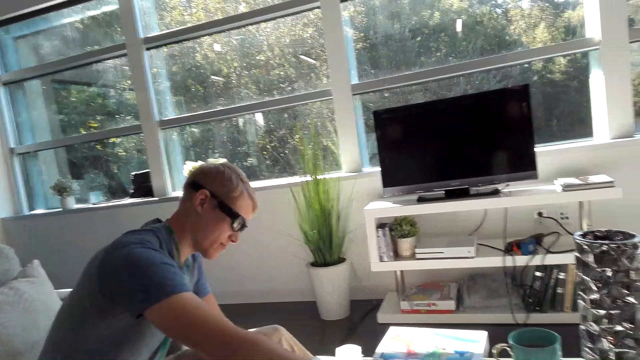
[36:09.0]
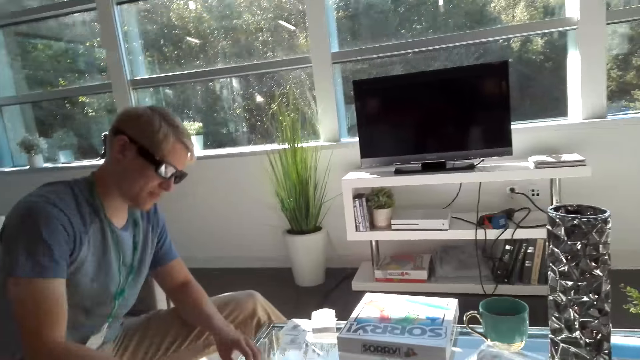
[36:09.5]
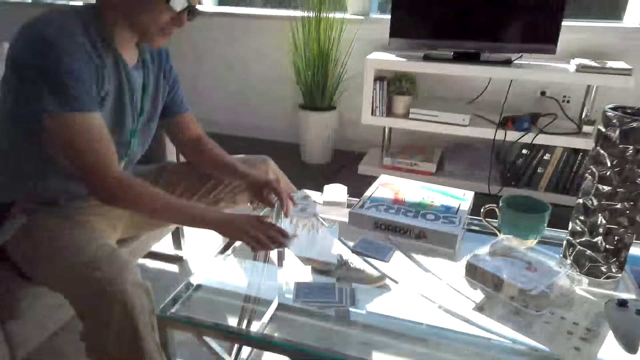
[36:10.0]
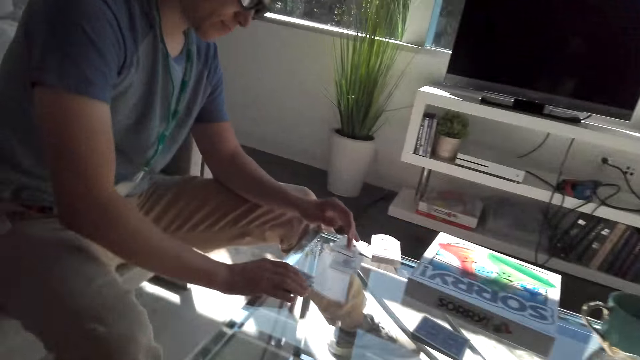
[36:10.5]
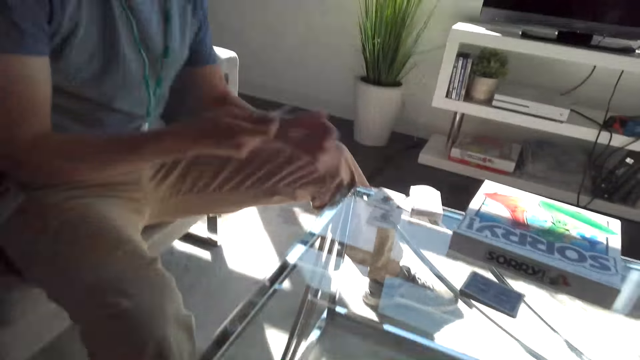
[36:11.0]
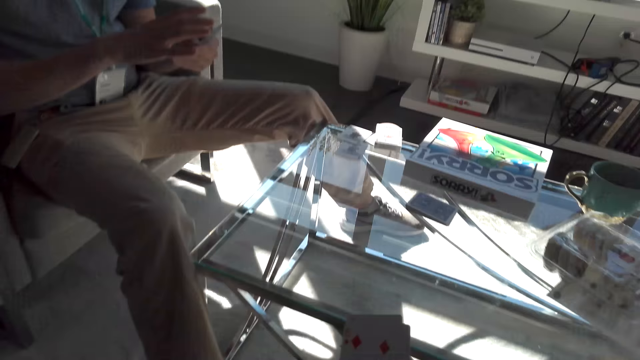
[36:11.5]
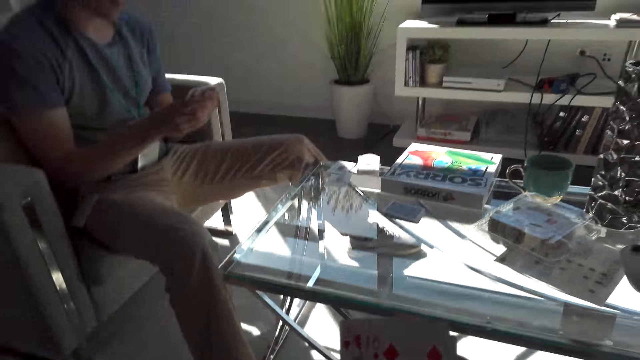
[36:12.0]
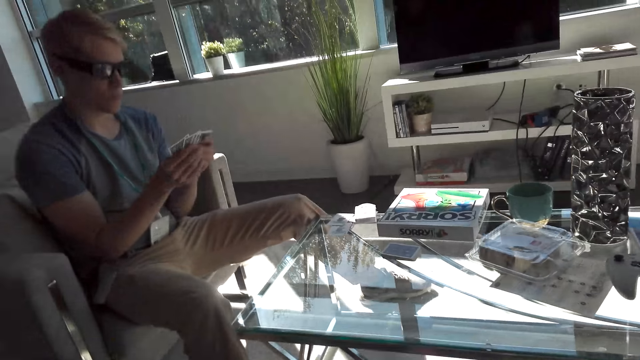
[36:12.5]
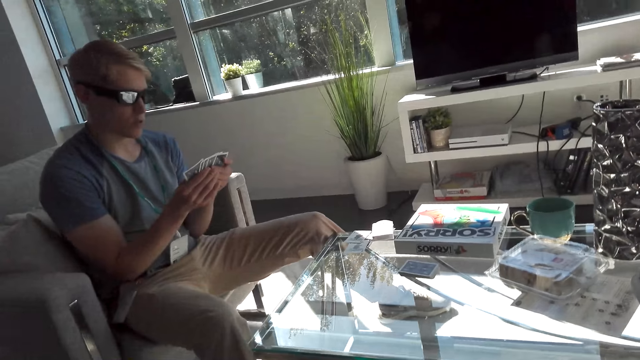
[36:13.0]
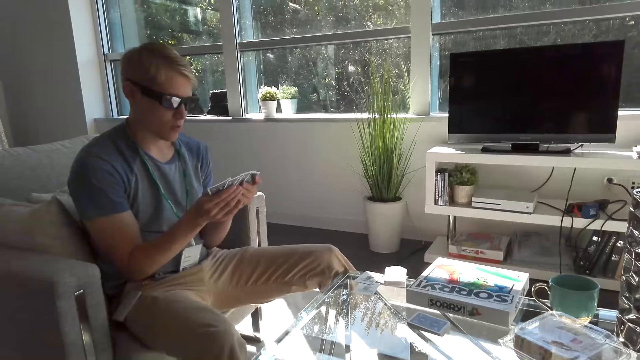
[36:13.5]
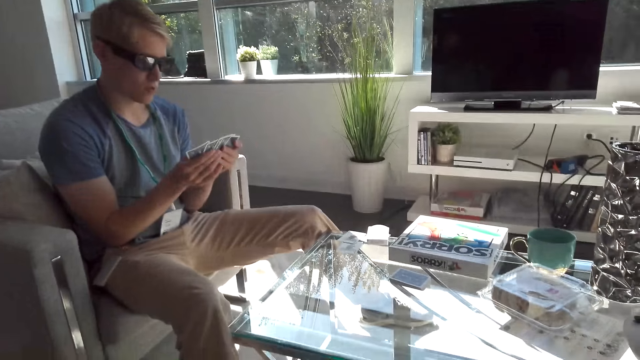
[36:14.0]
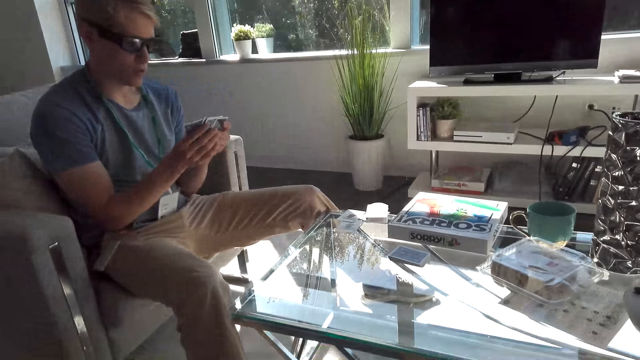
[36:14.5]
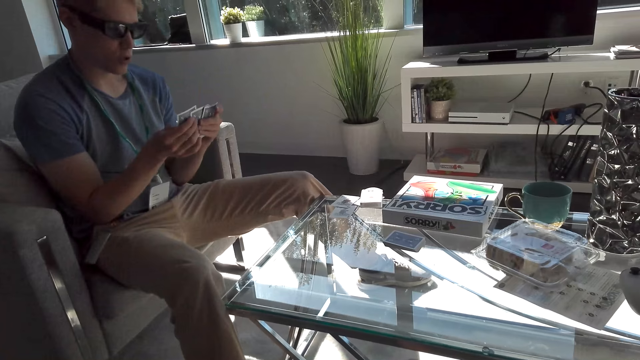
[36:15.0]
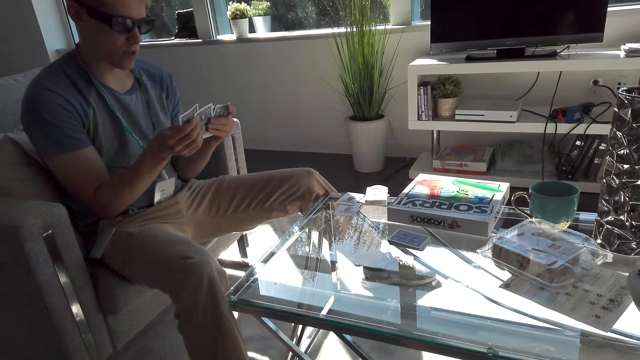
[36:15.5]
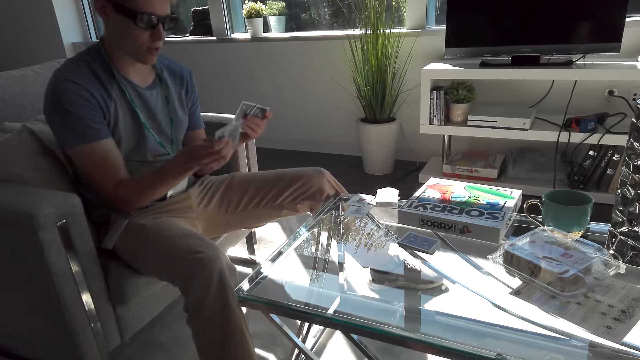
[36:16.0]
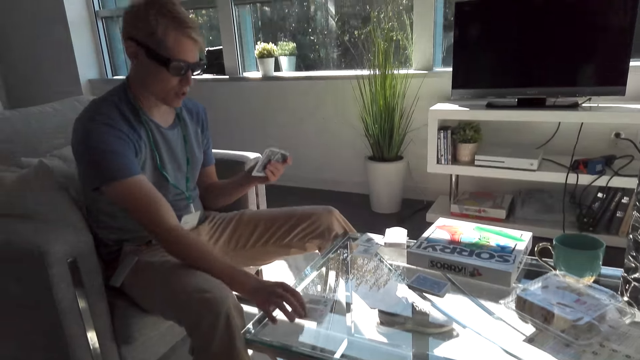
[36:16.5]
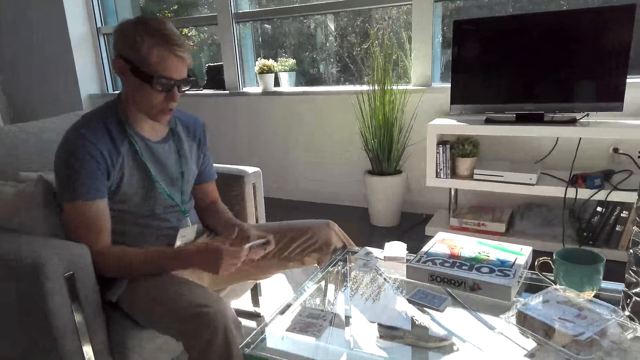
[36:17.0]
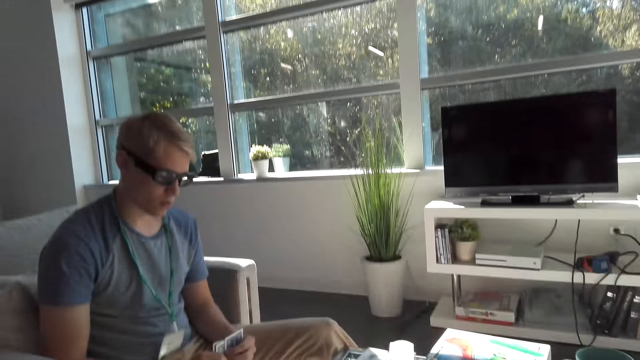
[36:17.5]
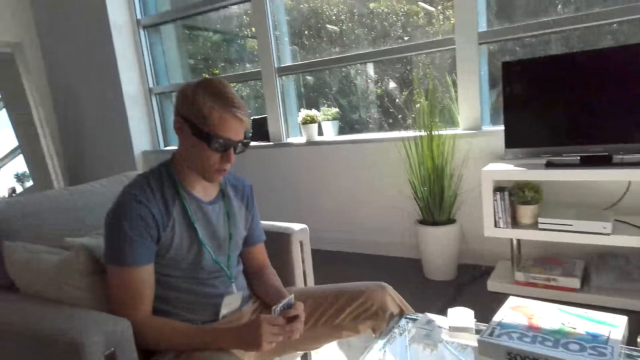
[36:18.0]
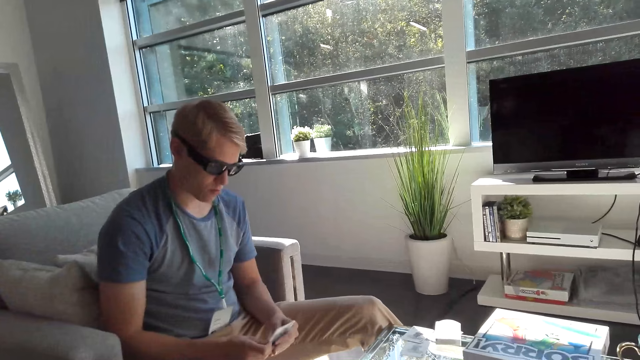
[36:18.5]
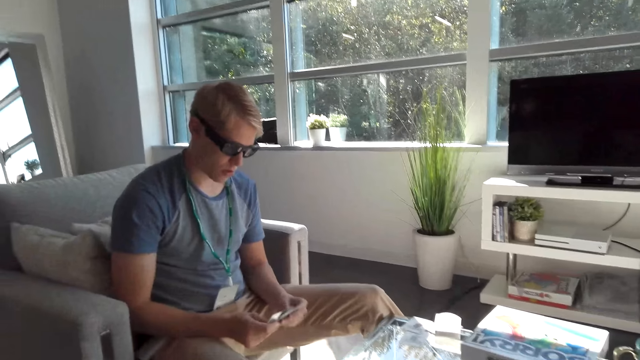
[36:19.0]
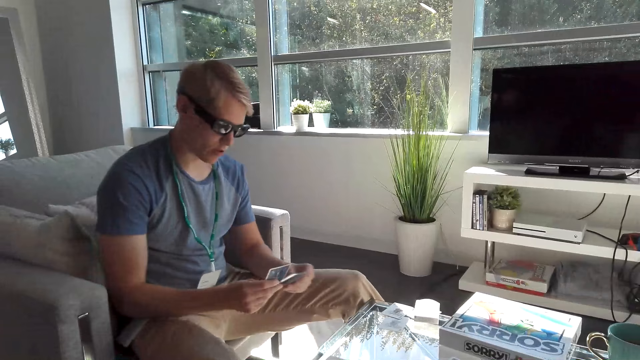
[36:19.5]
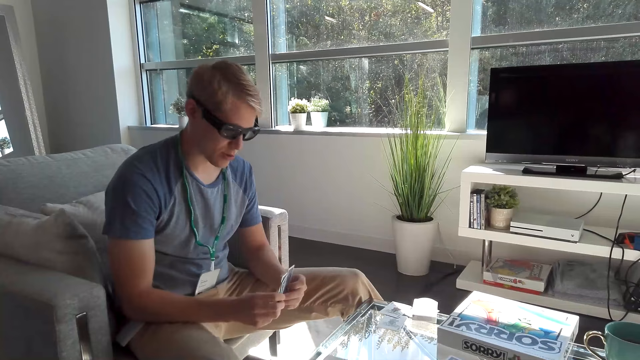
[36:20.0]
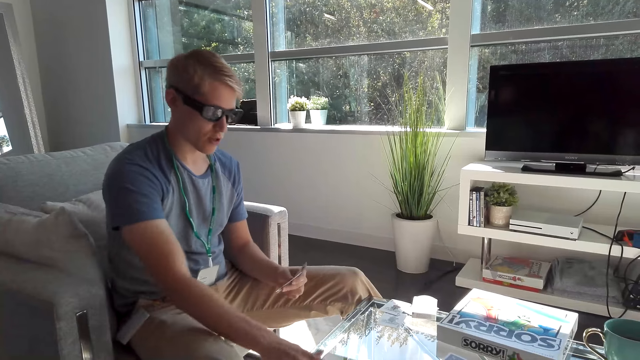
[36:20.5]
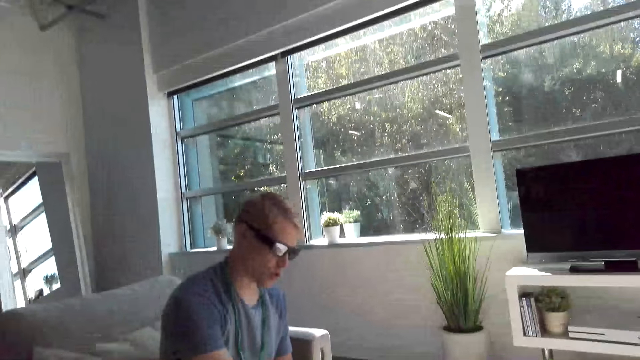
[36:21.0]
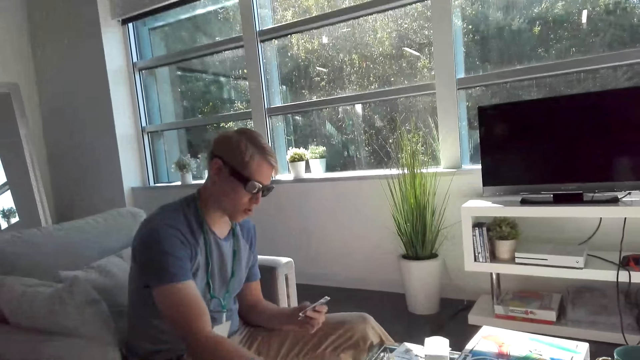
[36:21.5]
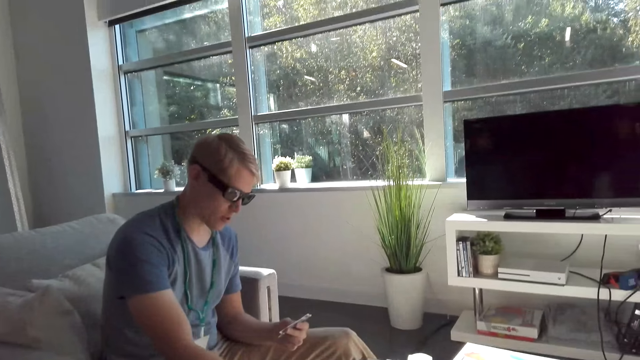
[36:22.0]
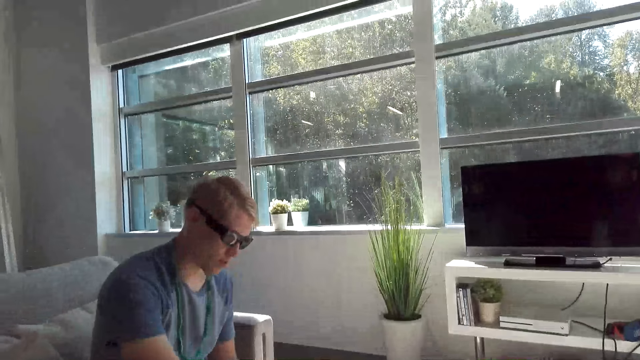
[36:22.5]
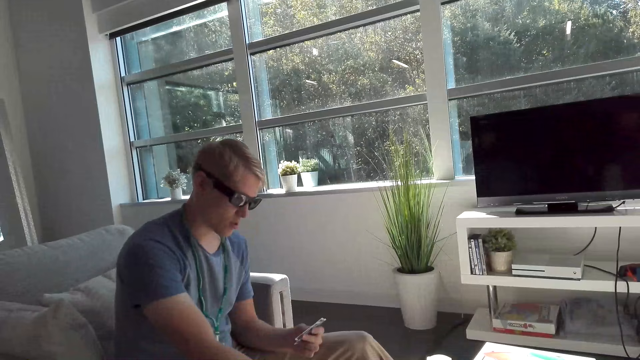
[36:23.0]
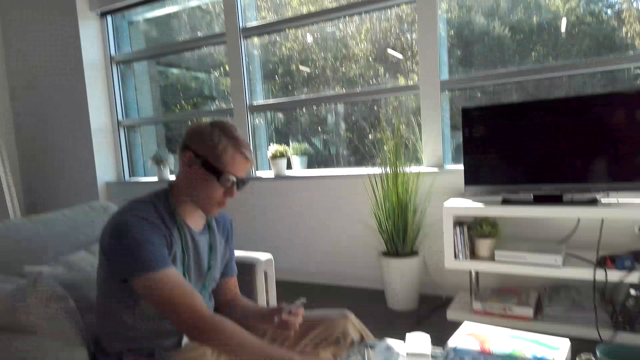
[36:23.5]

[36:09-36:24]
A man puts a card on the table and pulls the cards from the table. The camera wearer stares at the table. The man shuffles the cards. The camera wearer stares at the man. The man puts a card on the table and drops the card slightly. The camera wearer stares at the man. The man flips through the cards and puts his hand on the table. The man talks to the camera wearer.

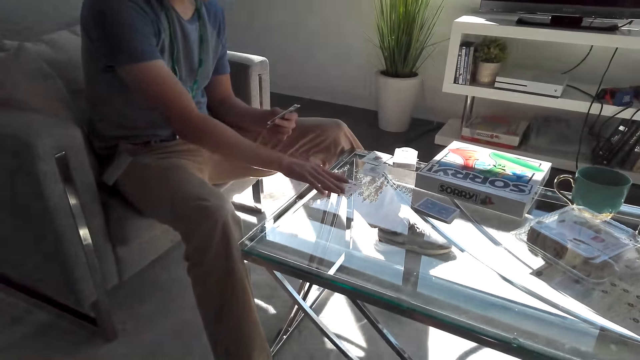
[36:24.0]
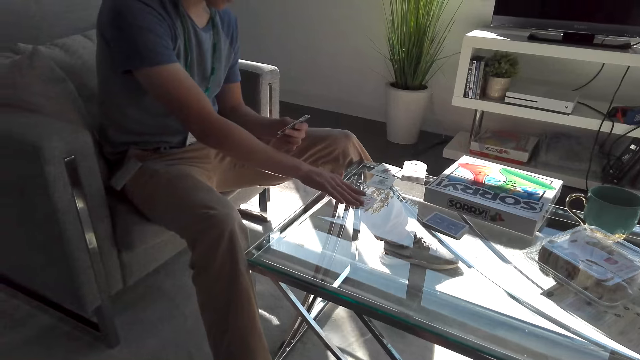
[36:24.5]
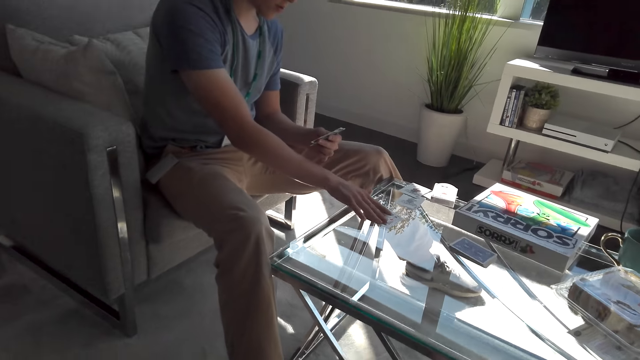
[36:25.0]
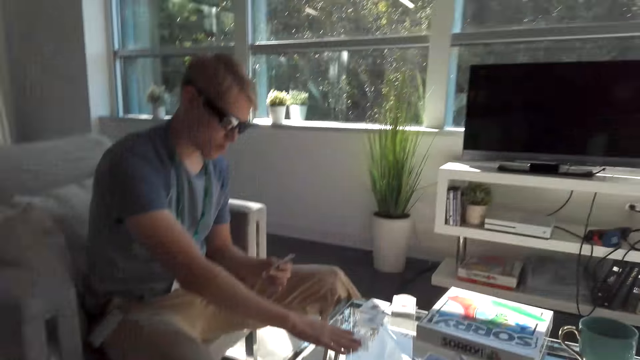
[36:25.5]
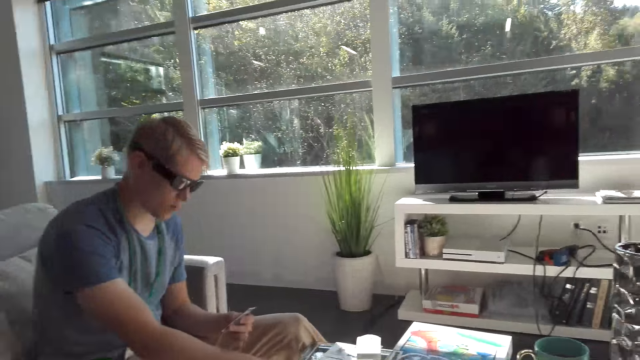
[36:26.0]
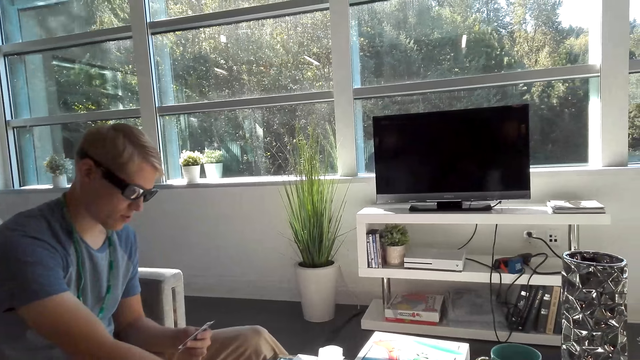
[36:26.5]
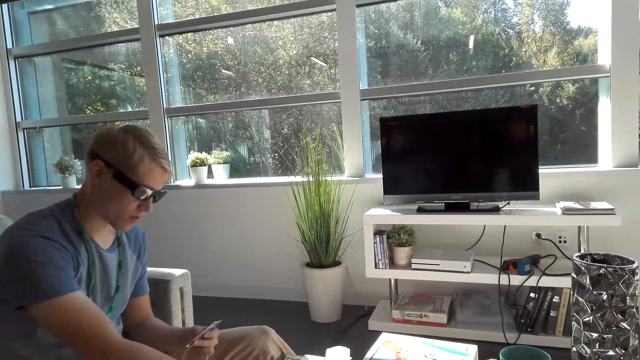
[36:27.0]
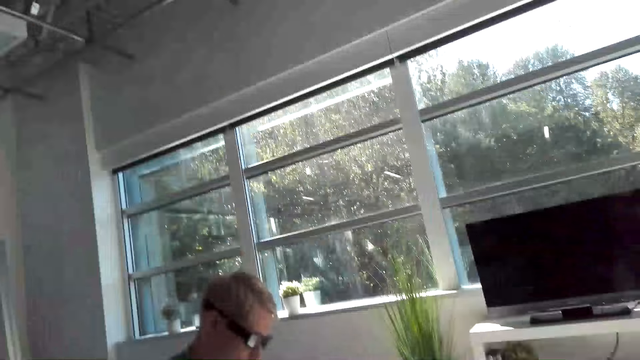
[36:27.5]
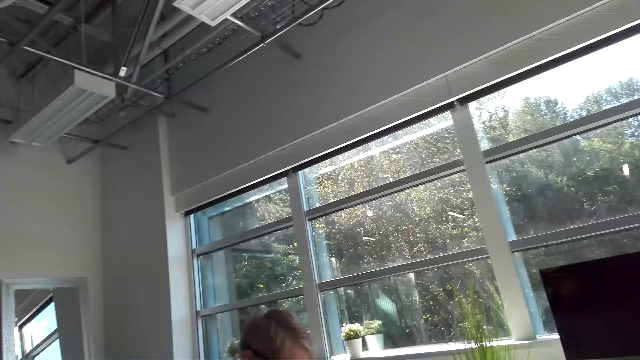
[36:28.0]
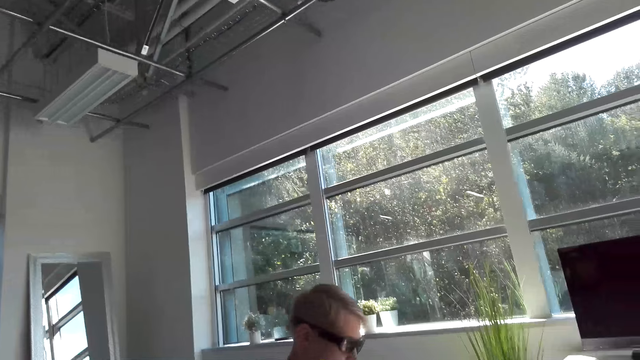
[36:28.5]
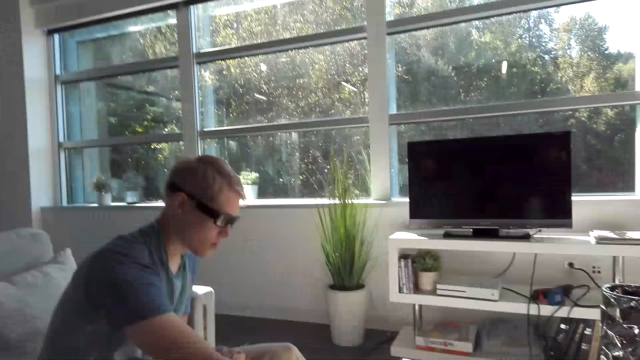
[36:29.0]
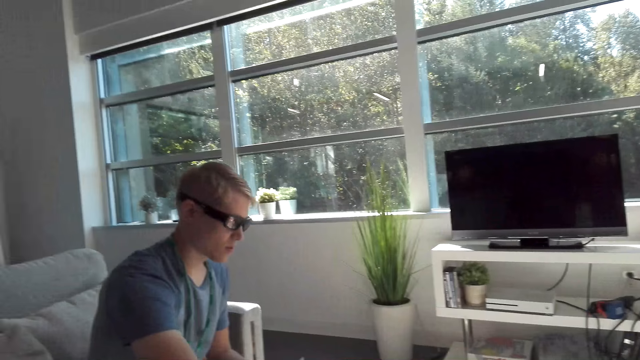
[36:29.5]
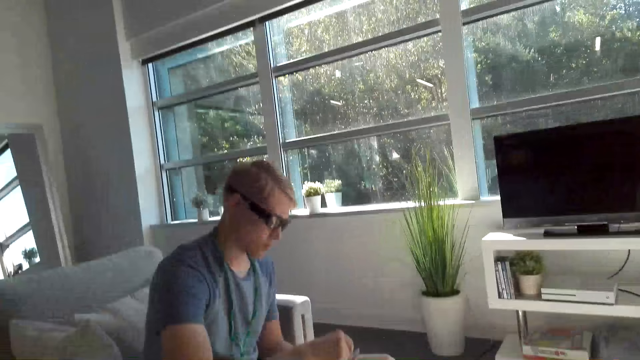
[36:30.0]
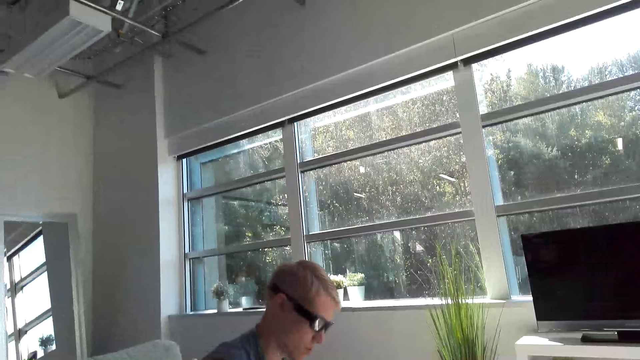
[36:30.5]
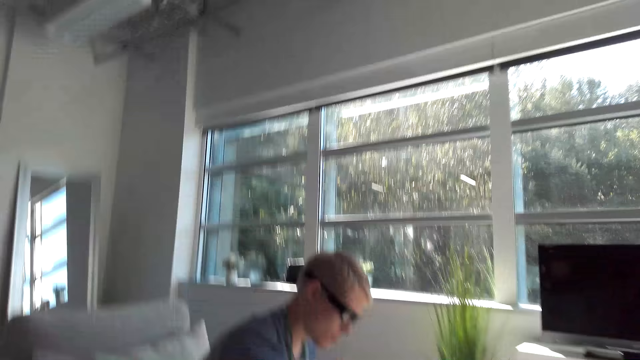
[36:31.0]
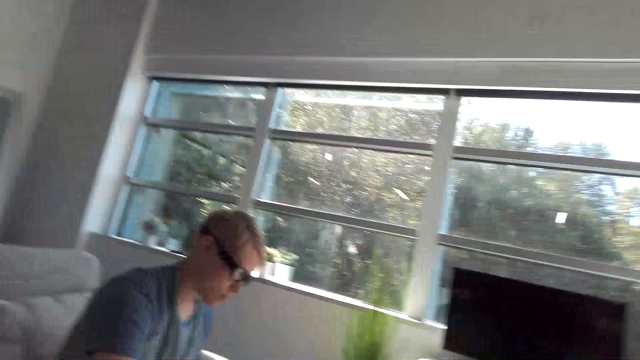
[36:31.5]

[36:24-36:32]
A man holds the card on the table and moves the card slightly. The camera wearer looks around the apartment. They converse with the man.
